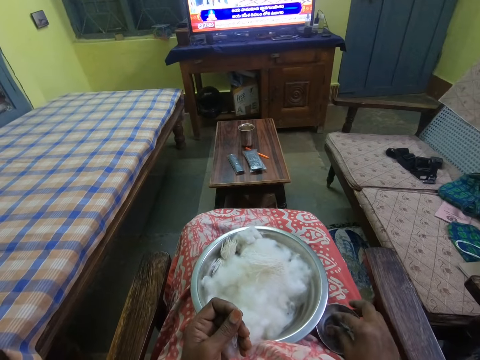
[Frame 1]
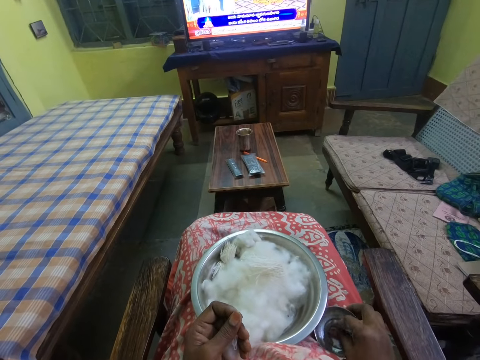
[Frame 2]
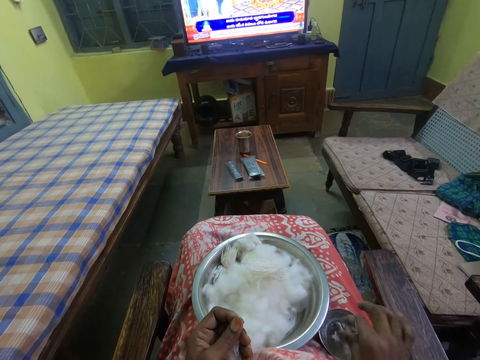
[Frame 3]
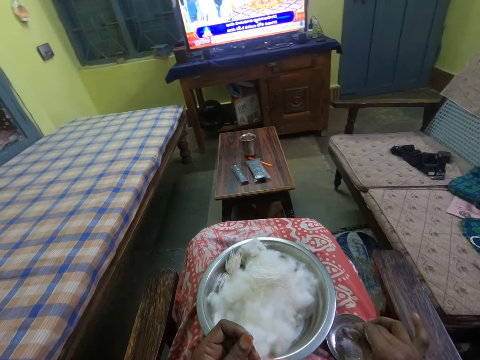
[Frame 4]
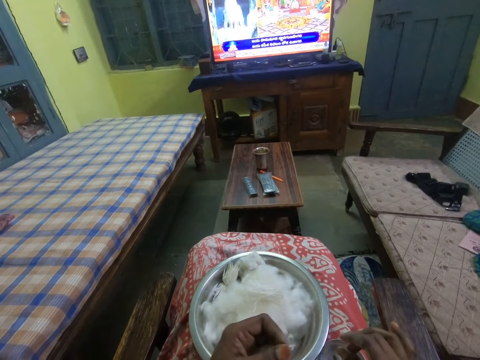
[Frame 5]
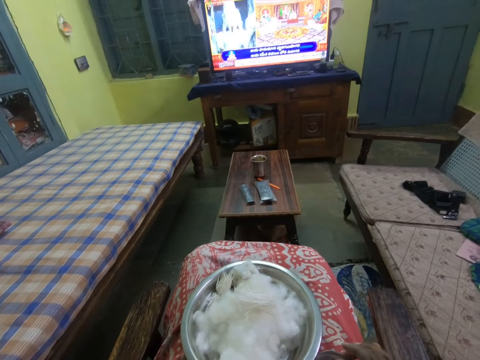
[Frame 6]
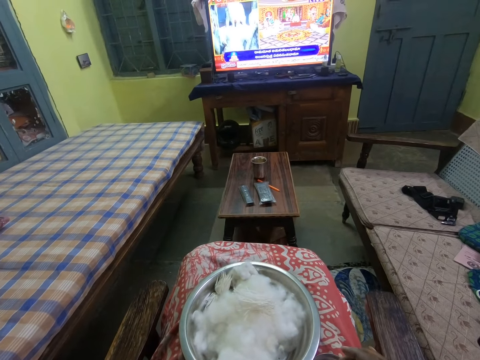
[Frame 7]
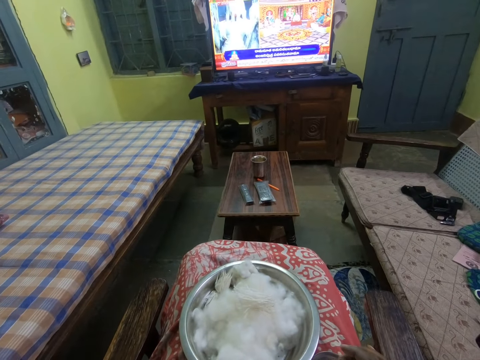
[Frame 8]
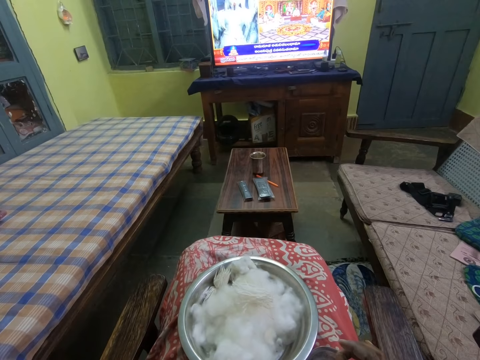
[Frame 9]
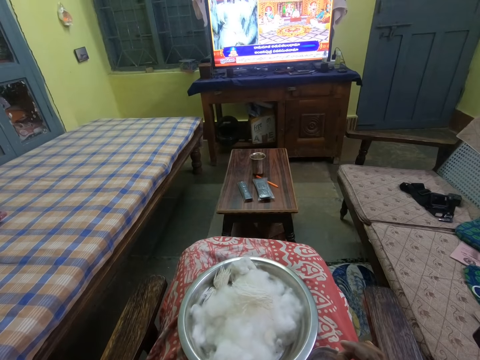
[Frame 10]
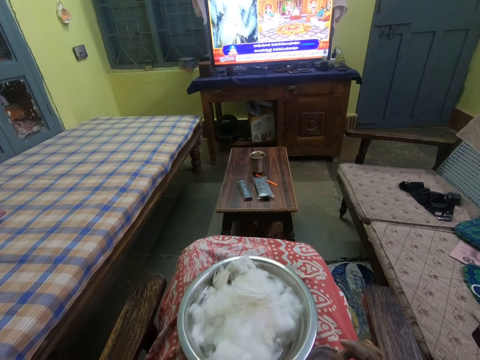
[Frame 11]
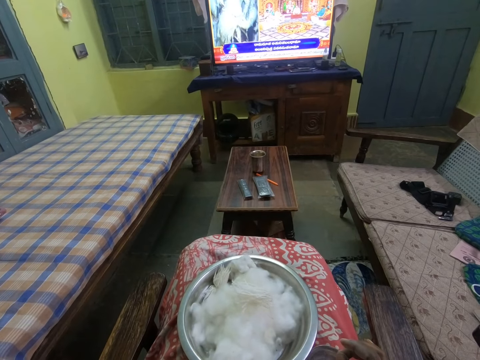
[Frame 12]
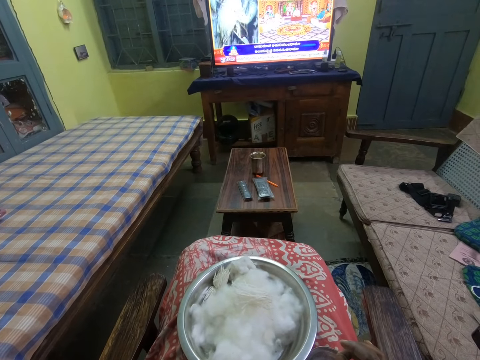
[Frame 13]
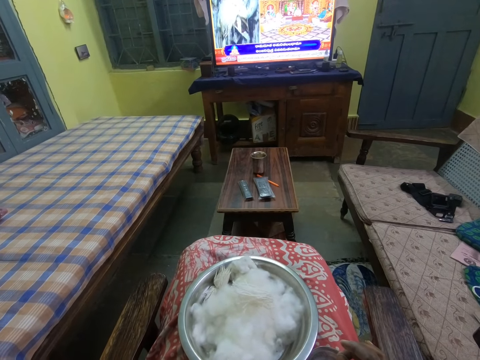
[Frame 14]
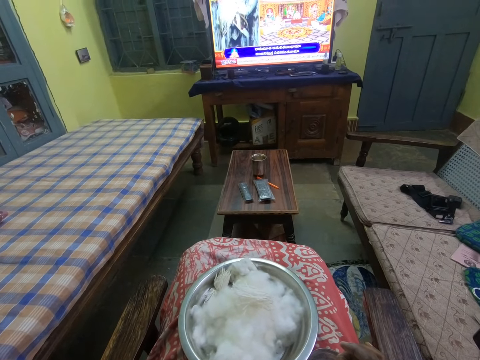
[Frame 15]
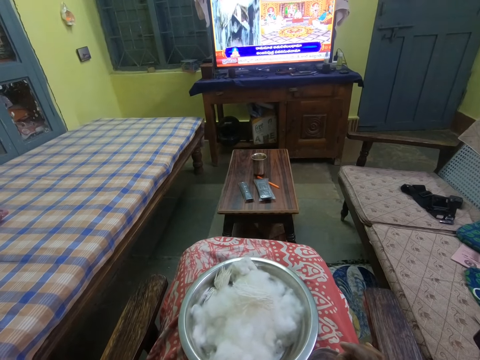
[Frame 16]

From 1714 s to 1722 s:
The camera wearer dips her fingers inside the oil. She watches the television.

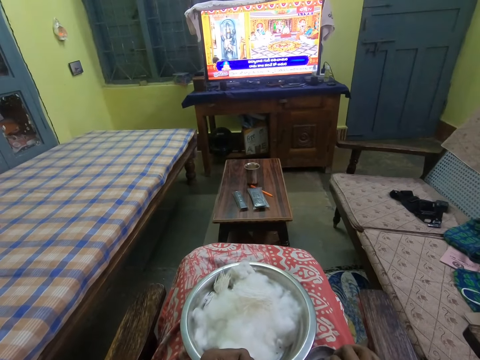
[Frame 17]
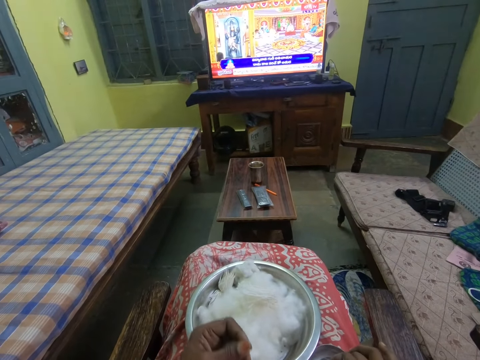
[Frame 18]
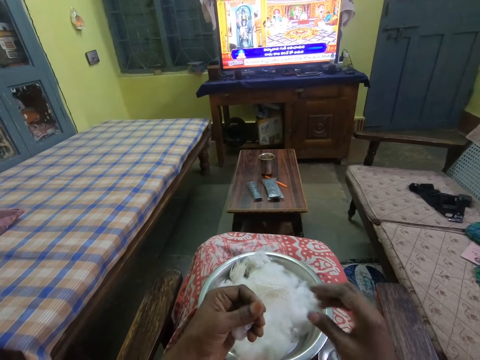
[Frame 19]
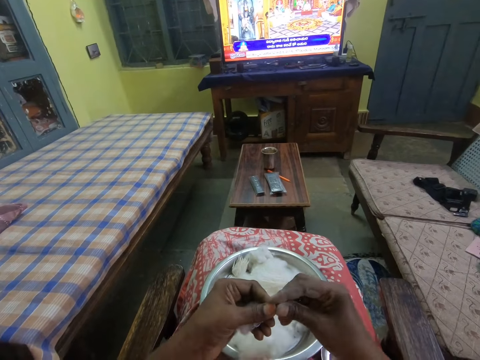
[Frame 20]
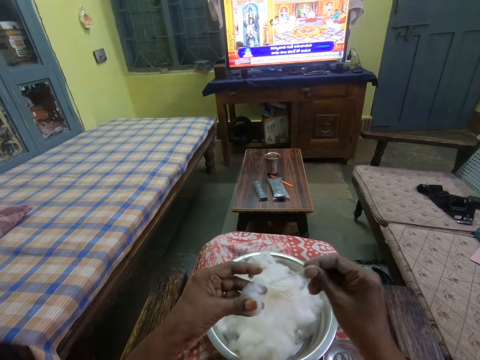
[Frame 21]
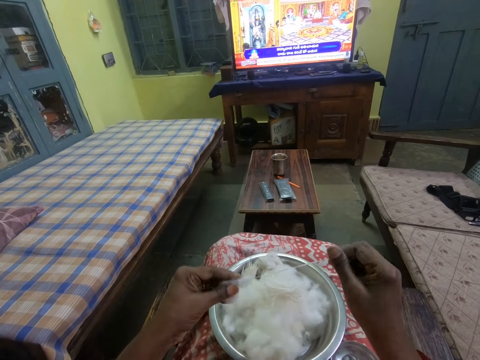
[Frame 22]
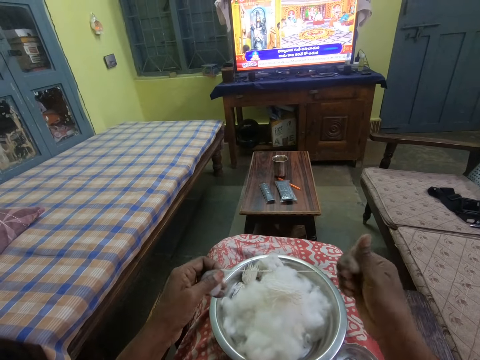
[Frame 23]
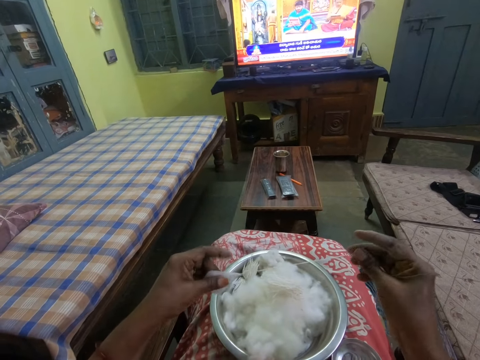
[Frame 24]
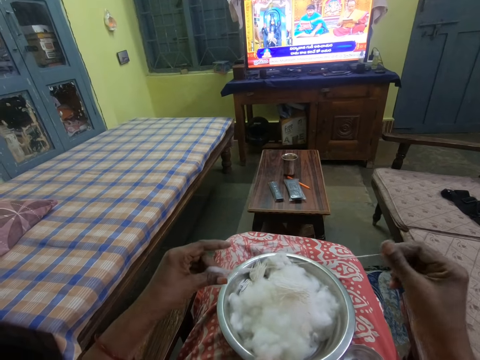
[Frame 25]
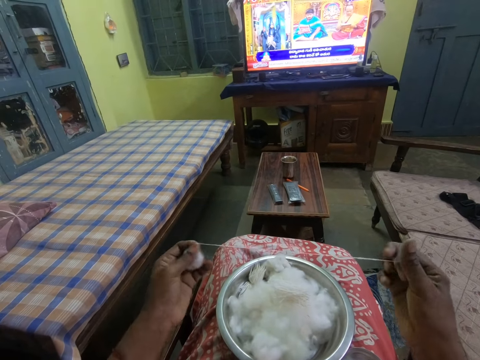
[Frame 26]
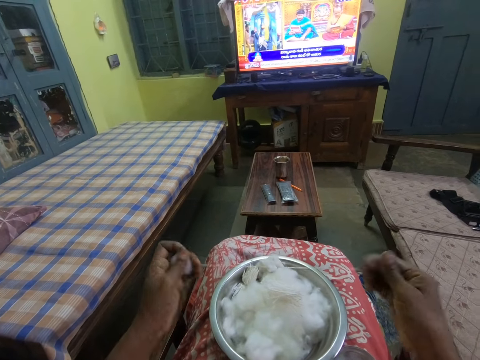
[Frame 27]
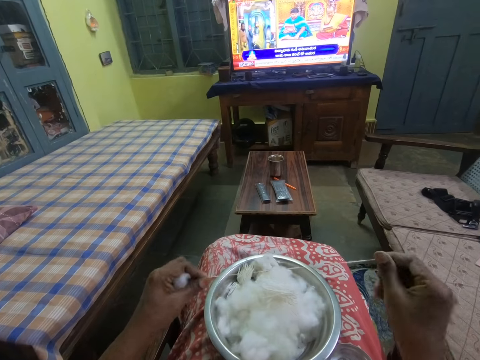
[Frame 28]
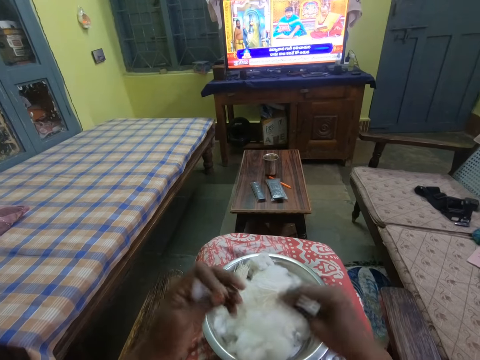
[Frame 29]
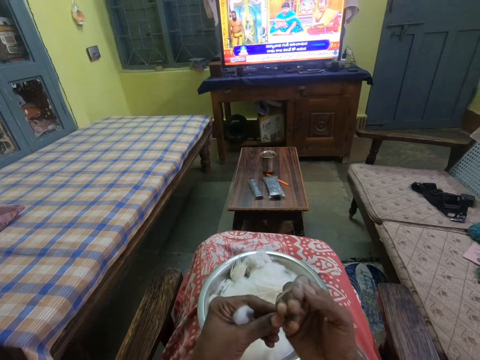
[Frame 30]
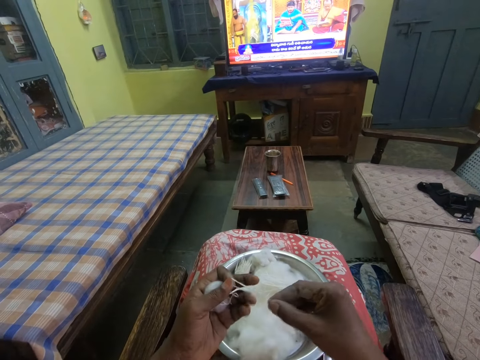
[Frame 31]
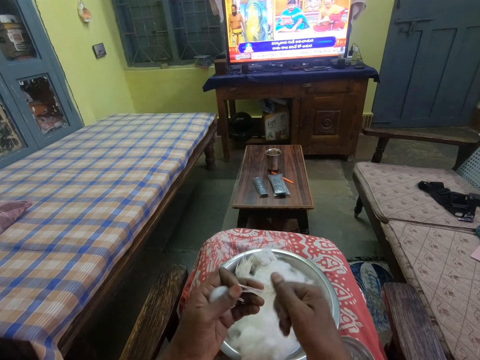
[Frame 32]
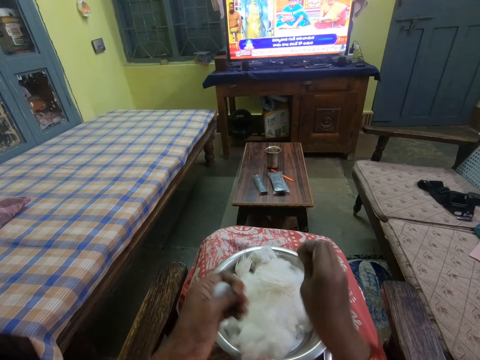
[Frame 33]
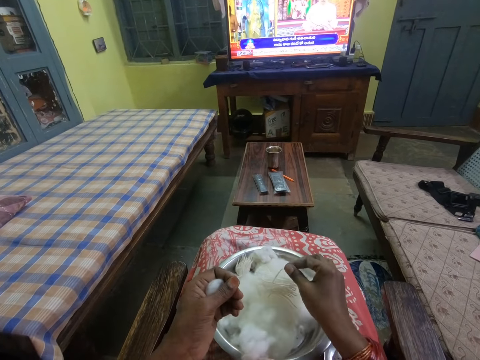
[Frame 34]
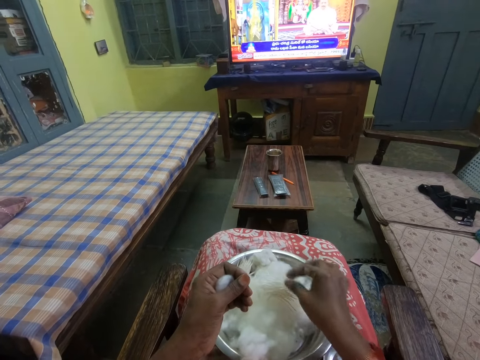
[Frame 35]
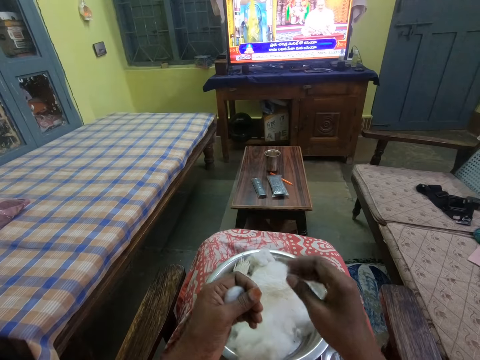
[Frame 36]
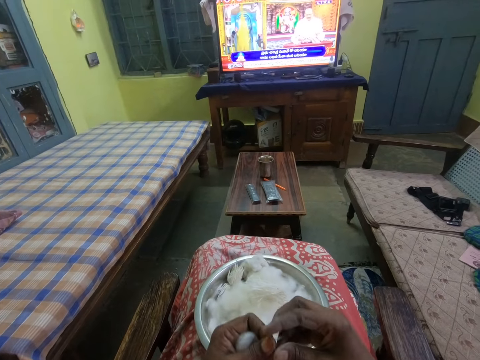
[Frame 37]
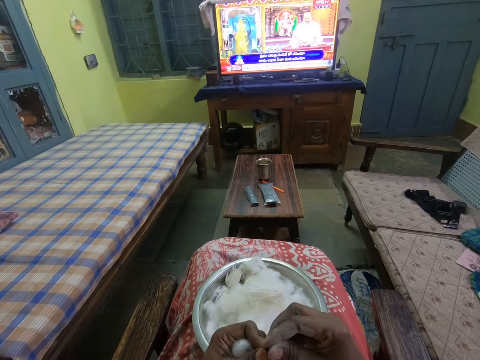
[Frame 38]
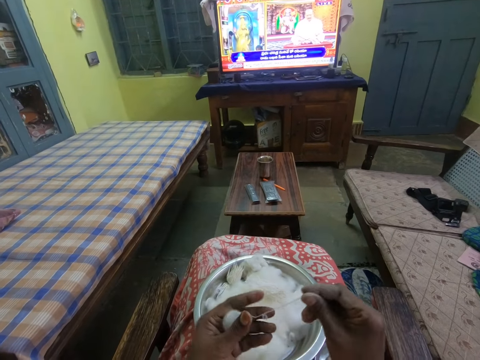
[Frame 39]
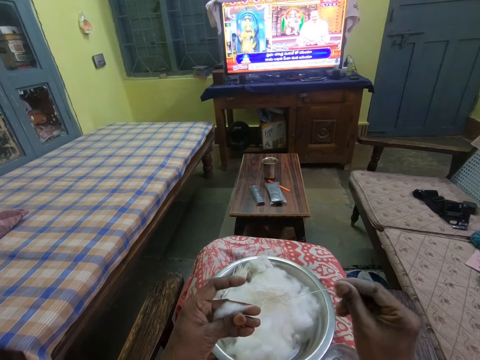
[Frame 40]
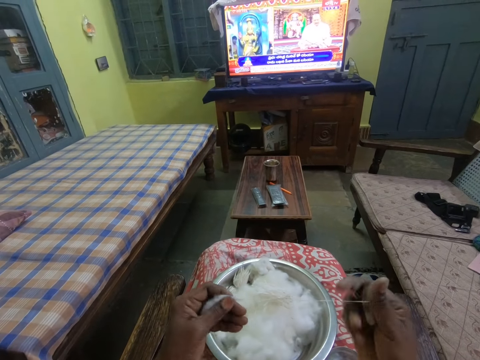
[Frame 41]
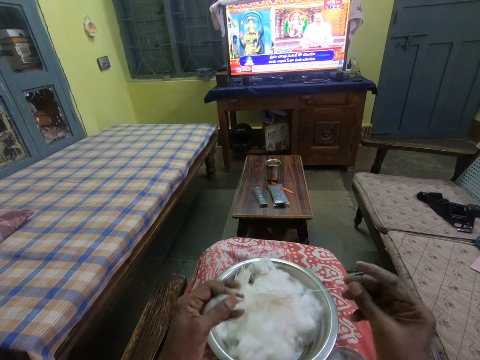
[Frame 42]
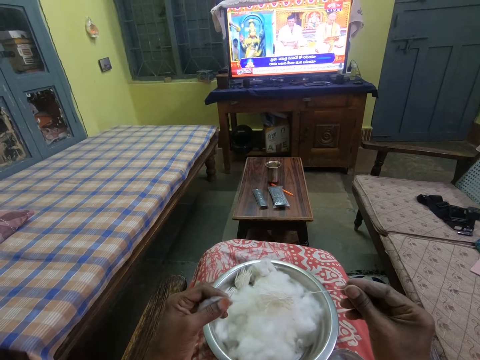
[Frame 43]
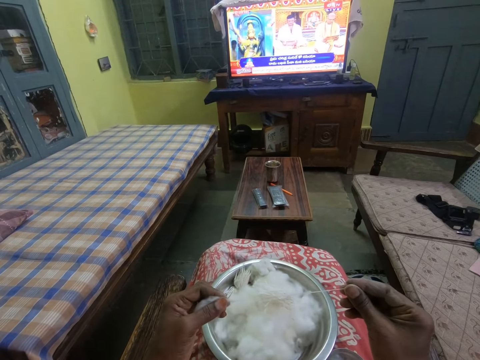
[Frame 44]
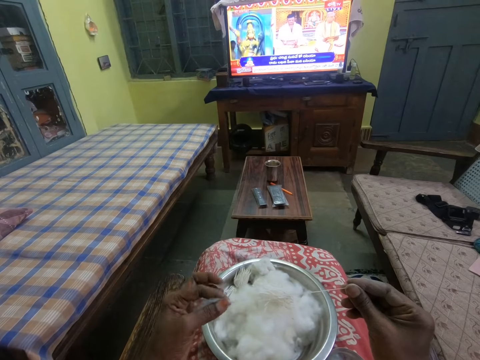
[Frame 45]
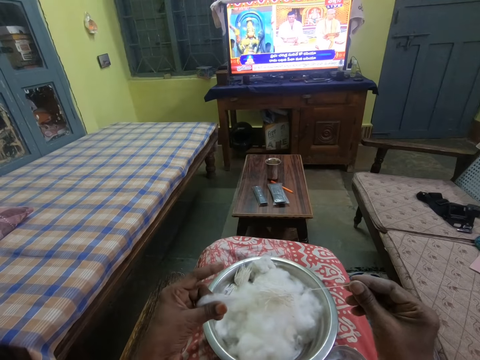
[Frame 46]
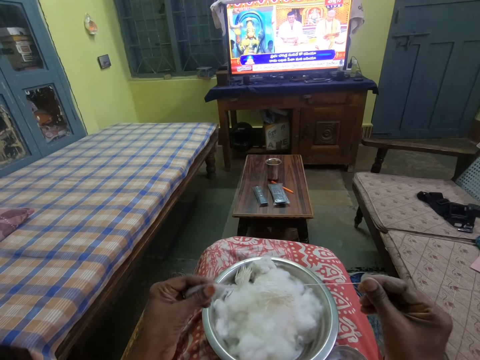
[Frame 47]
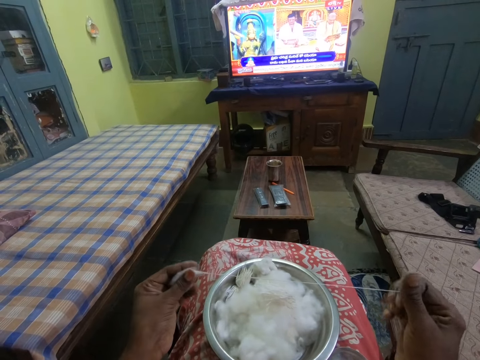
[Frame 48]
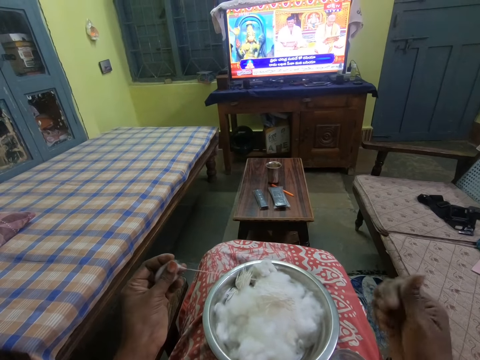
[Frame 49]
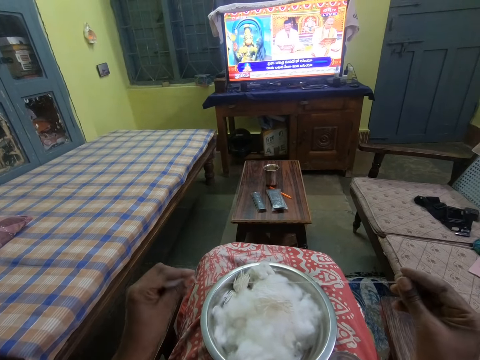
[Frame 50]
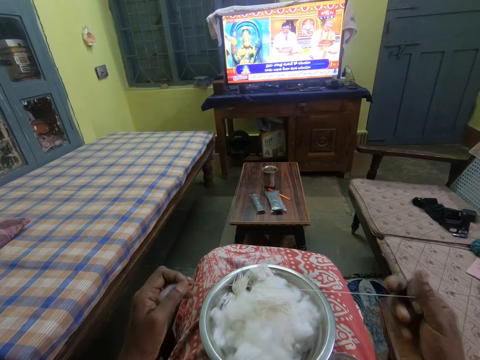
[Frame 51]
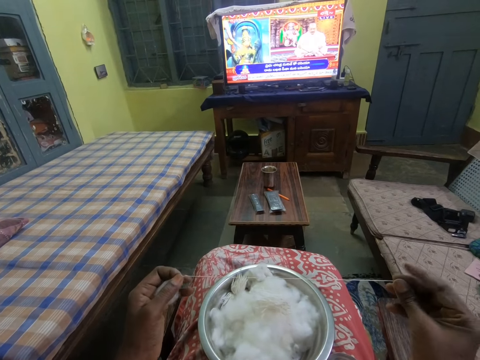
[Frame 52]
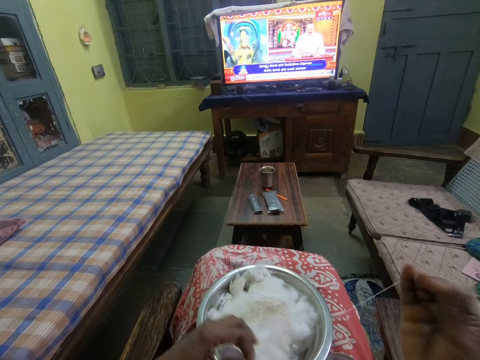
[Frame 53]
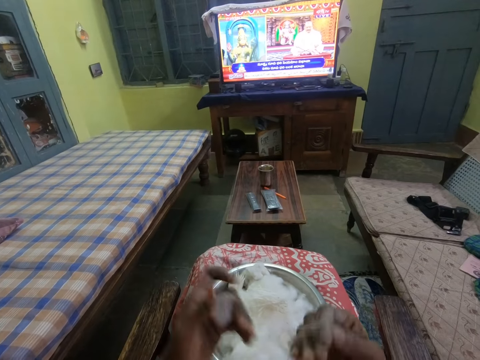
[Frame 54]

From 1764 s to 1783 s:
The camera wearer pulls a thread from the cotton. She rolls the cotton with her hands. She twists the thread. She cuts the cotton with her hands. She drops the thread in the bowl. She pulls a thread from the cotton. She rolls the cotton with her hands. She twists the thread.
